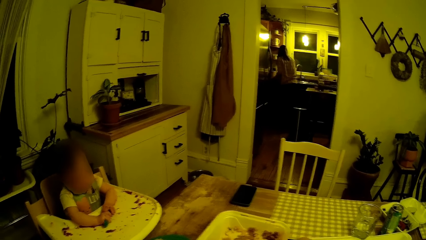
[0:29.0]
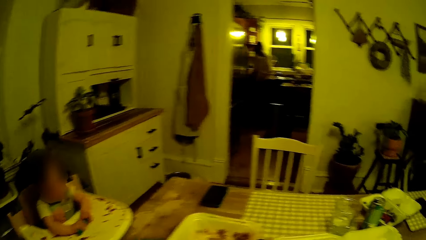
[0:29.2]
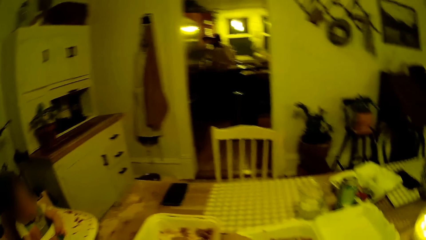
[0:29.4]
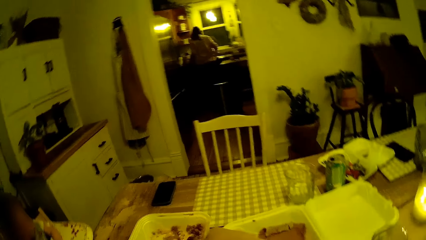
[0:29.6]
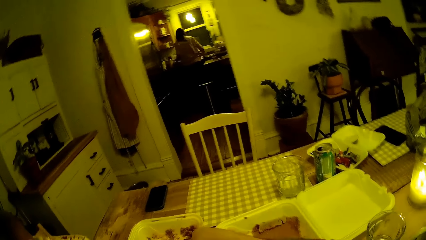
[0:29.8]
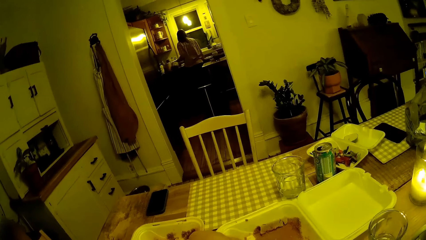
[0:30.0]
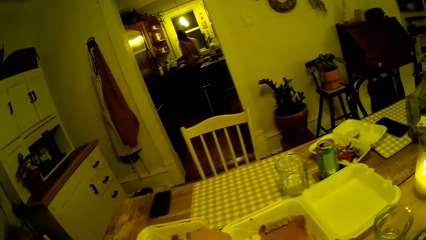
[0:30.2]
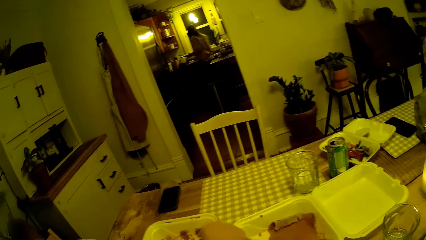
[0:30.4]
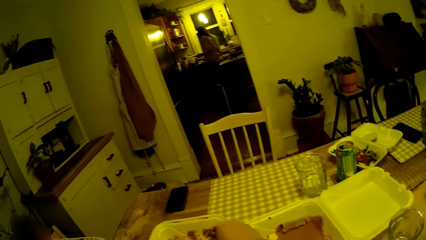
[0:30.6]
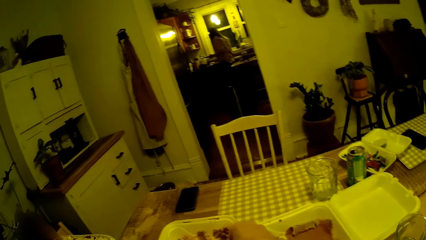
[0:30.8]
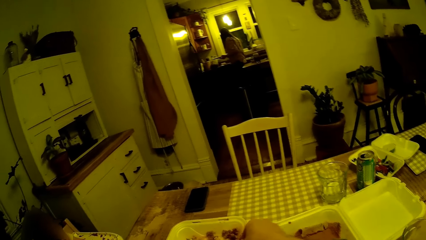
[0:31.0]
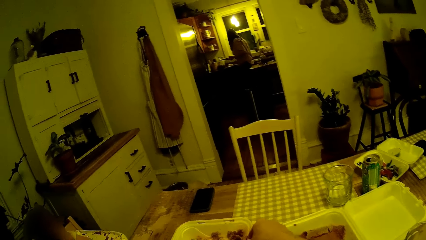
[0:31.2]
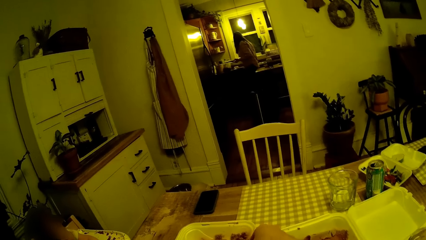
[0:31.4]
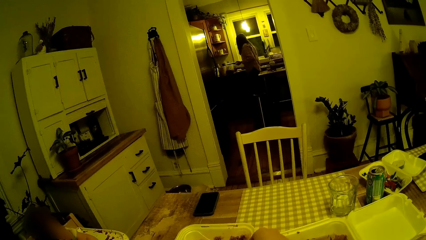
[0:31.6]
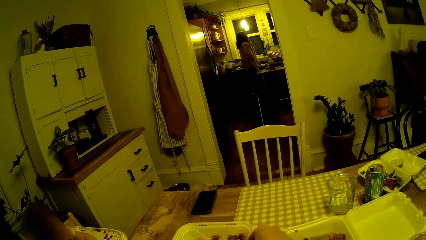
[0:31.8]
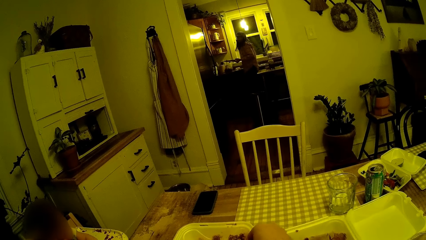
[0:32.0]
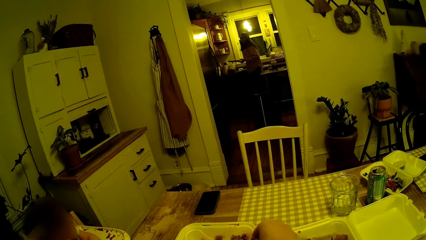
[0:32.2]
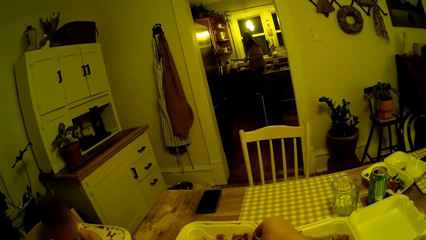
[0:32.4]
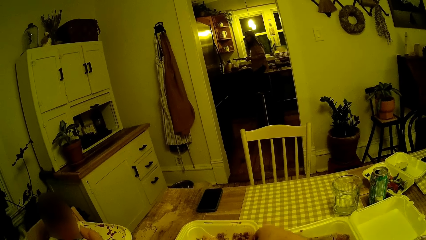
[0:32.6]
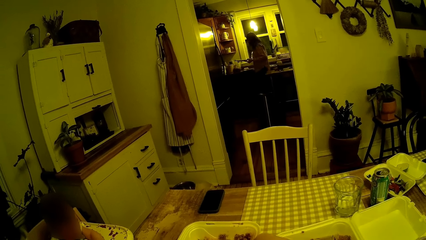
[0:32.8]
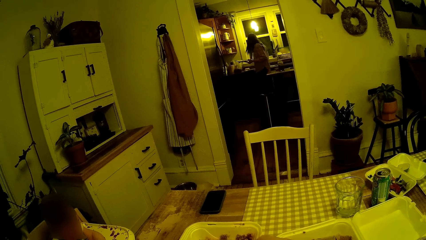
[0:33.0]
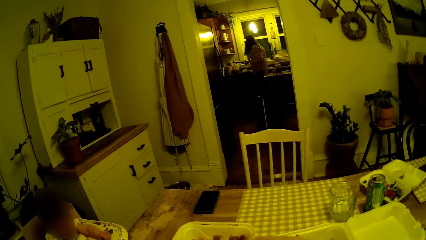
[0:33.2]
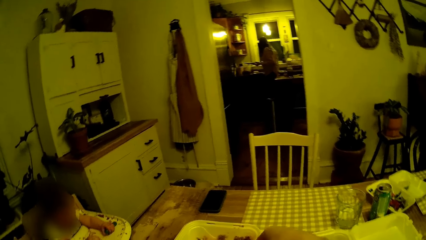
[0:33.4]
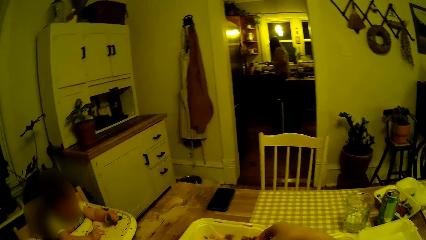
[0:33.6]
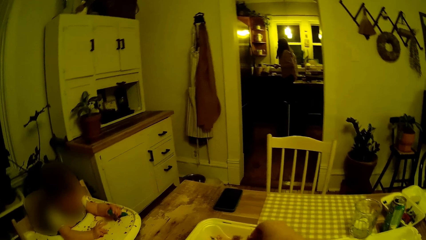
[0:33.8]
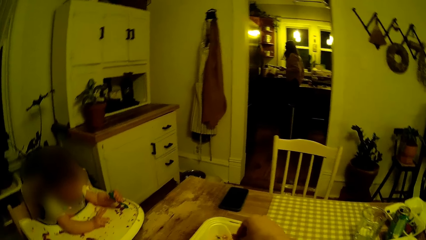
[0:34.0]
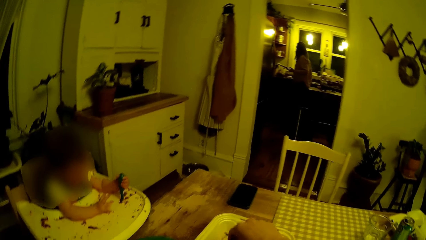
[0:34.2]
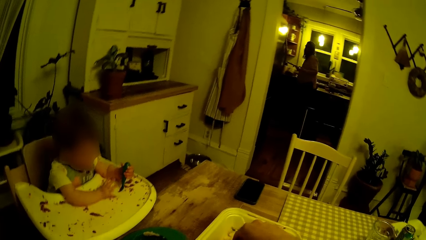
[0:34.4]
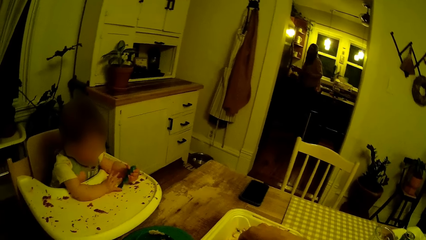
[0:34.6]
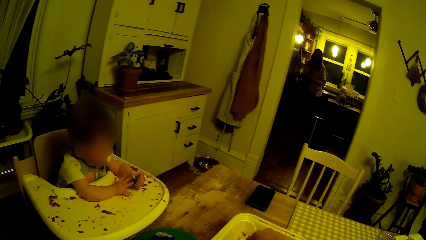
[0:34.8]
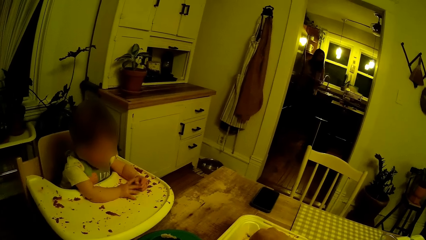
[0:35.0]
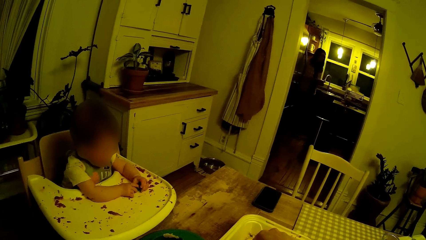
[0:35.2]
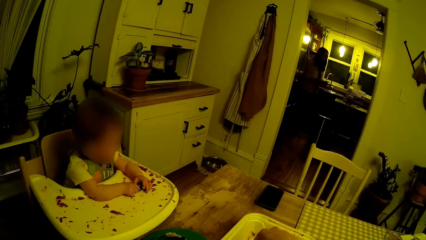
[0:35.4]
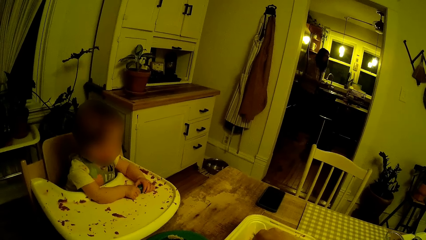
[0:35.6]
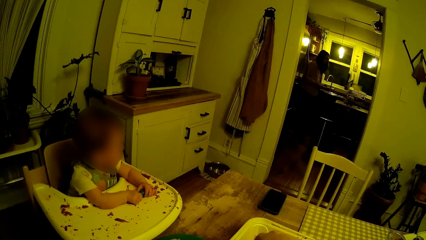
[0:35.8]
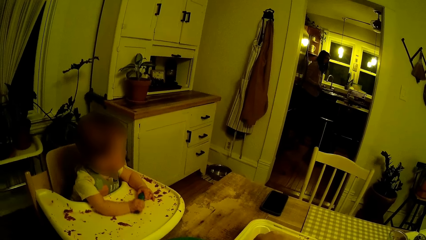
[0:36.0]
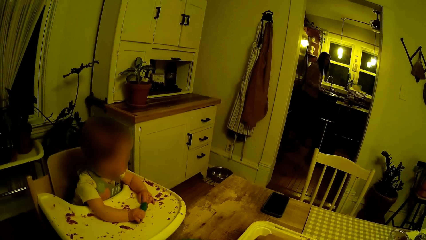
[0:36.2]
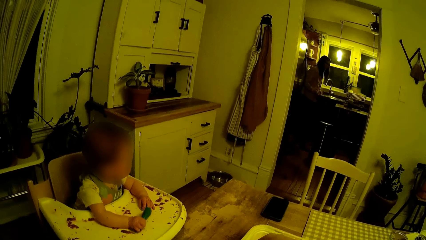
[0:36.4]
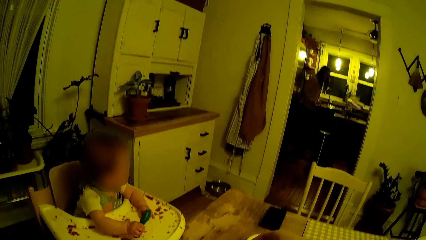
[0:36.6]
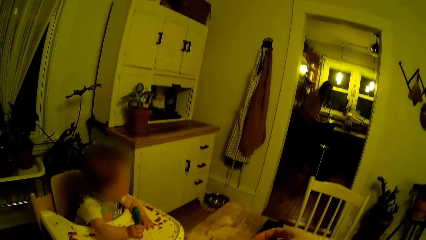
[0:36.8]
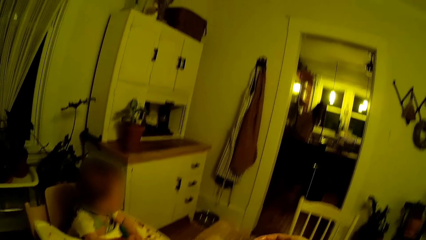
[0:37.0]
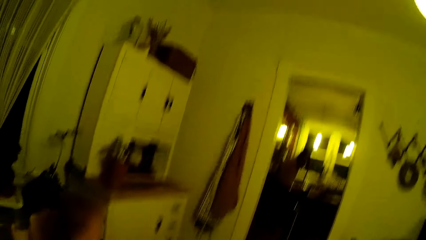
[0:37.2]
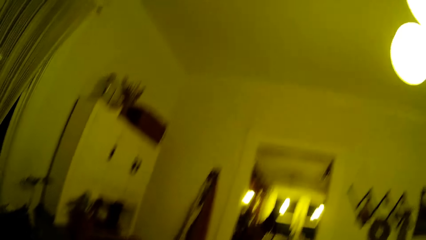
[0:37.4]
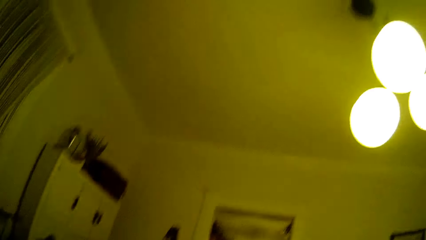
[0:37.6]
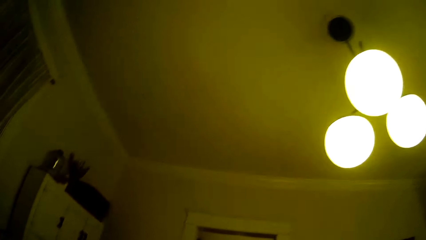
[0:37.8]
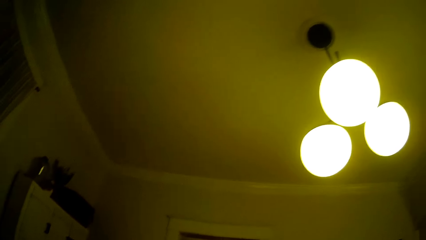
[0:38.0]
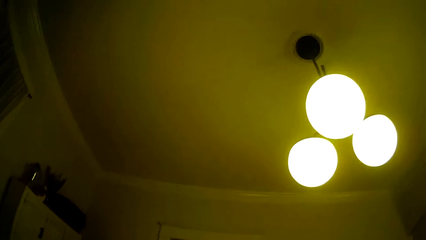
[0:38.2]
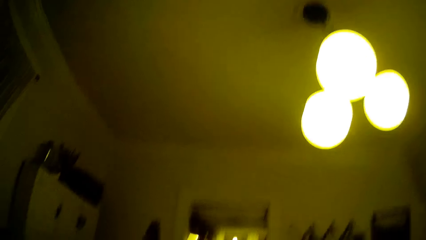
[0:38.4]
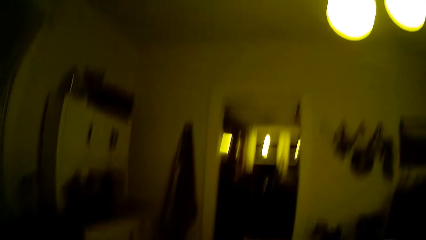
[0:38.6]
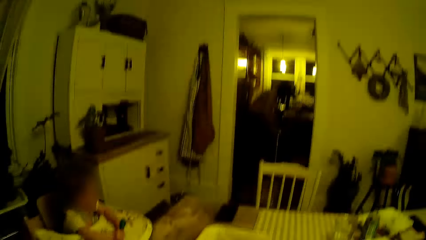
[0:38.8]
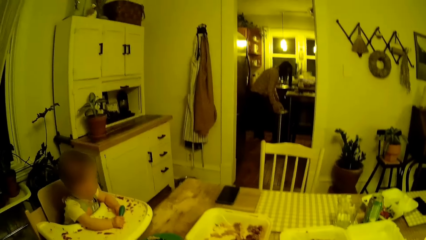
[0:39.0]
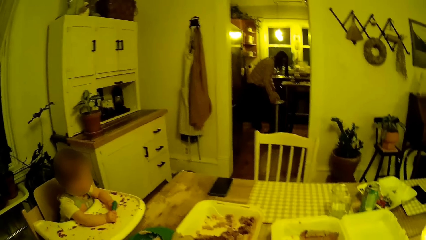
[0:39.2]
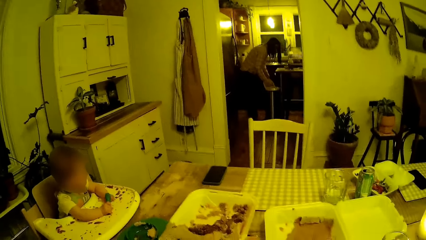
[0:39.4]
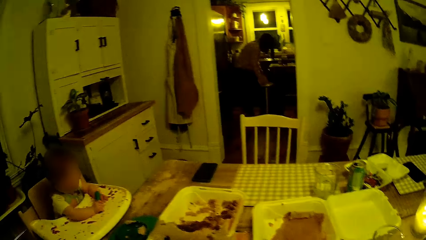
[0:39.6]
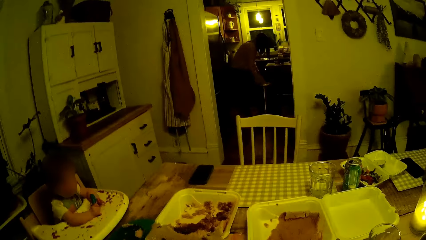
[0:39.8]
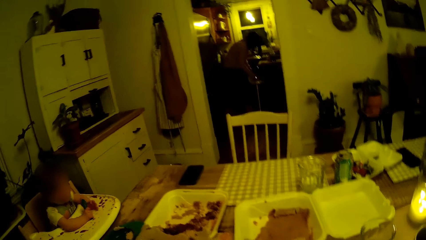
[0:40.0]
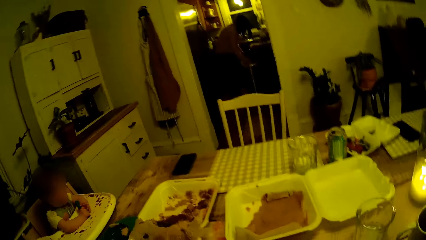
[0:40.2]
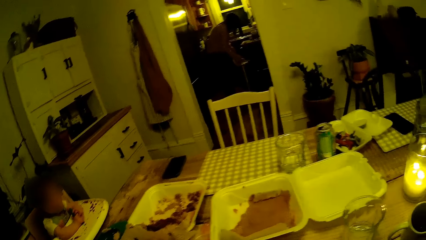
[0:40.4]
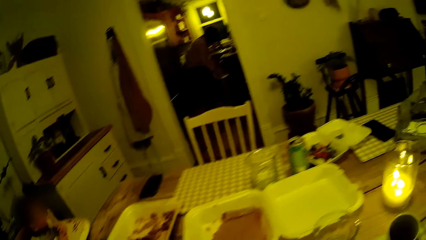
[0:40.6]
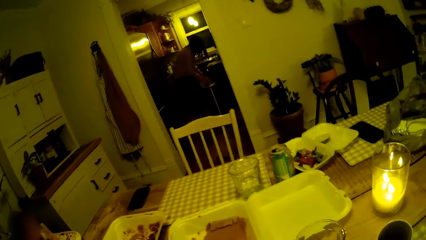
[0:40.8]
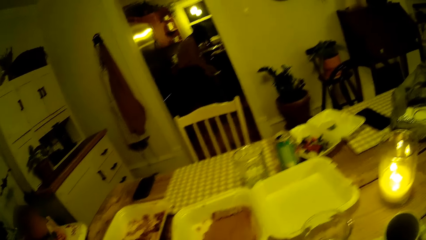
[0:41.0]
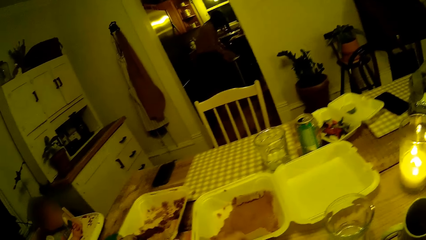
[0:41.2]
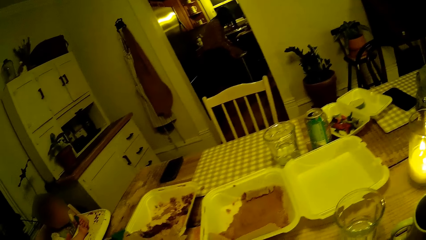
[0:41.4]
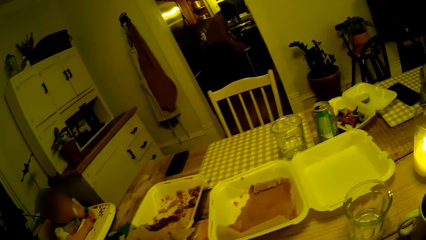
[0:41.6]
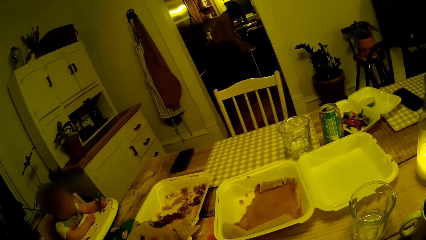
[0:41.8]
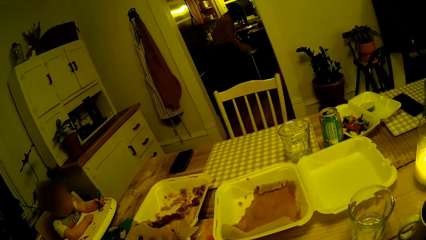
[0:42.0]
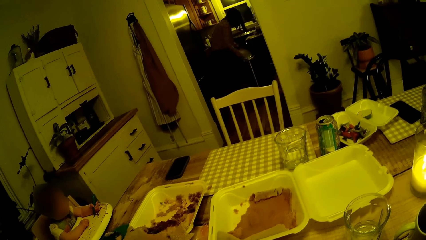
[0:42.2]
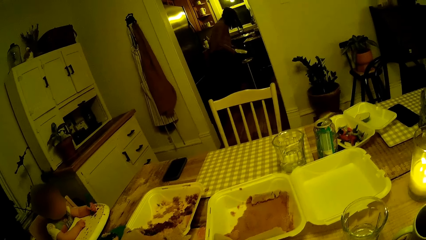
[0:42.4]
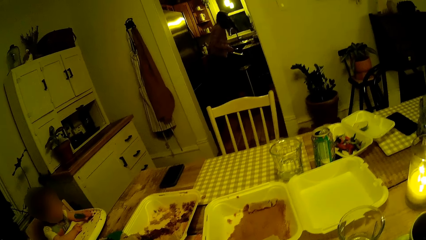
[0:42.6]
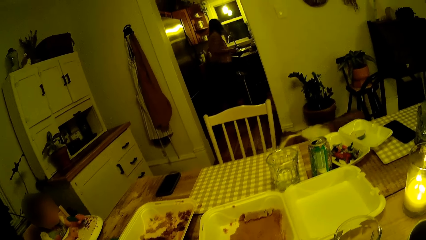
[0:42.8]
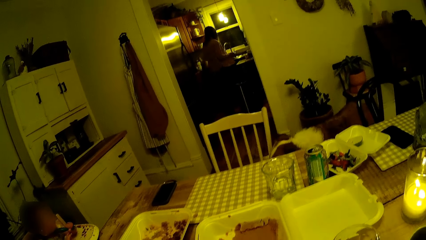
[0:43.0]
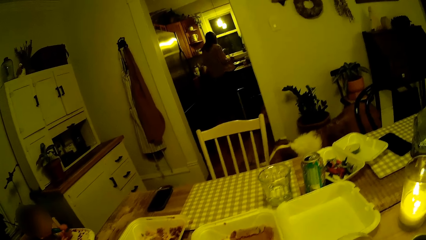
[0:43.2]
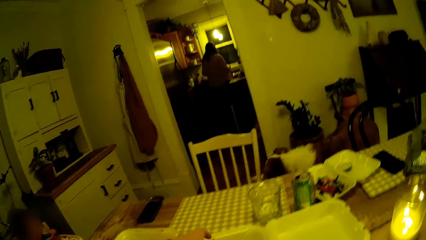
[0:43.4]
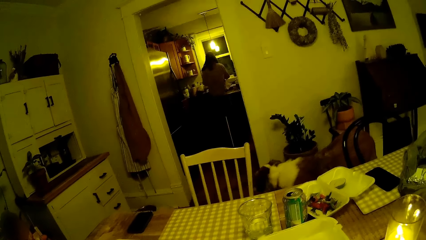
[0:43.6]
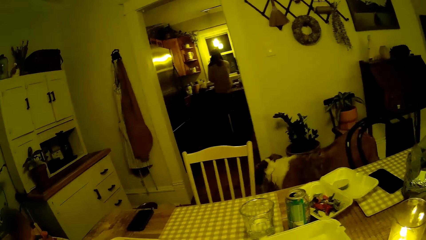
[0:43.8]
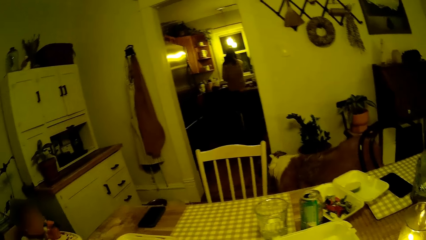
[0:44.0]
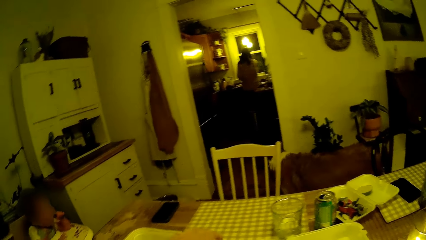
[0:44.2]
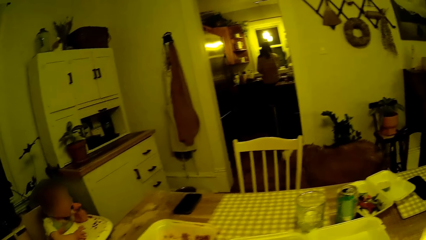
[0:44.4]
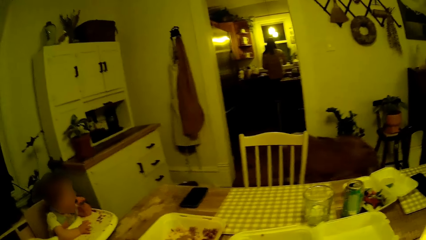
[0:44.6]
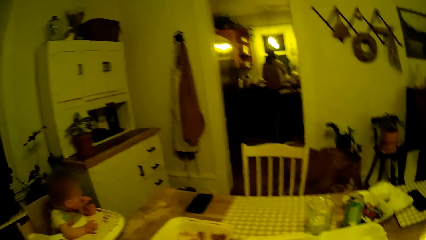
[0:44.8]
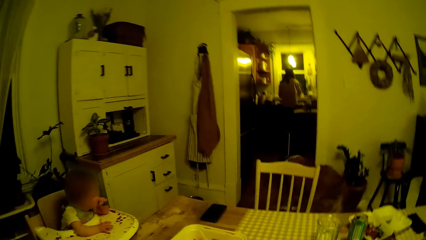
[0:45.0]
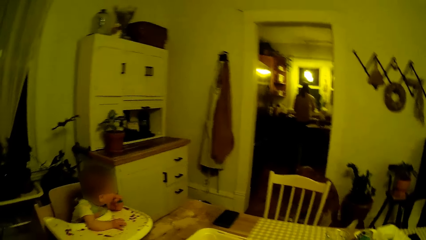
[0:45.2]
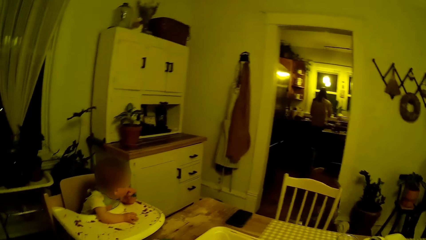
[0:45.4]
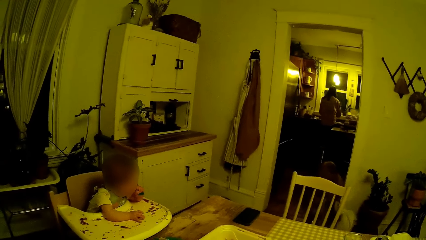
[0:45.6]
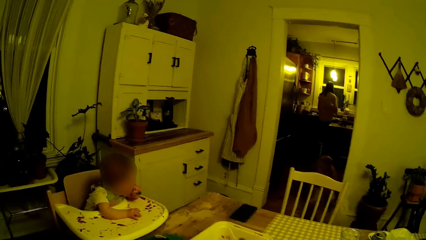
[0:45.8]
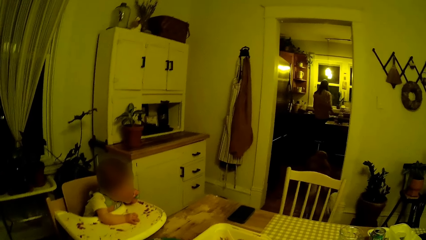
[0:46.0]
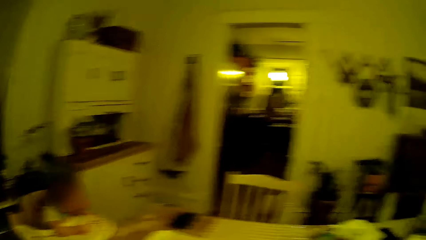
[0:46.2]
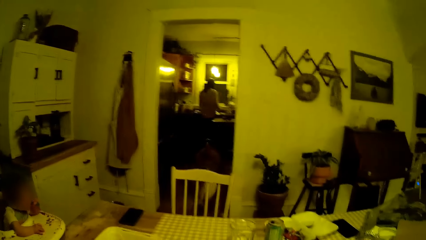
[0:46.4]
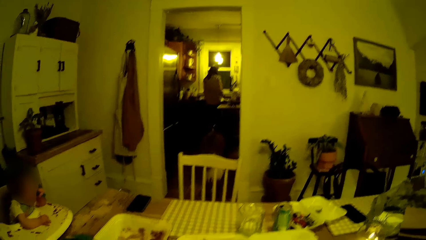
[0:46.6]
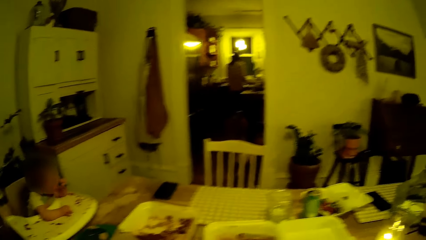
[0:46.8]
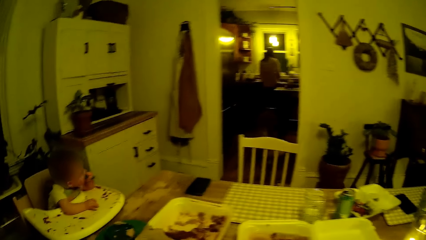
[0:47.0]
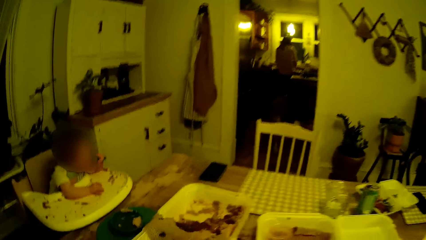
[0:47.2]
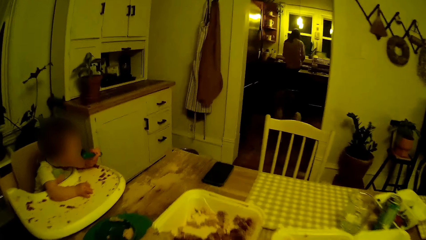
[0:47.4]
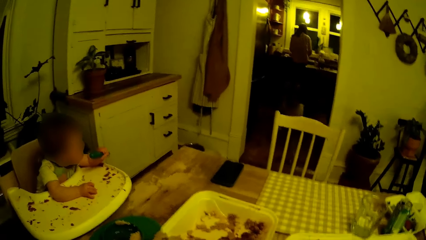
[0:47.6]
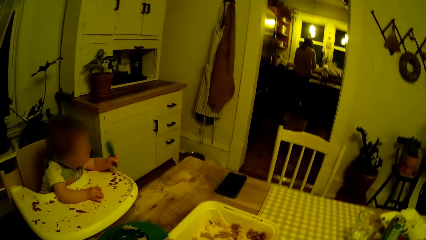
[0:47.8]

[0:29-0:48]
The camera wearer picks food from the styrofoam pack on the dining table with his right hand. A dog walks out of the dining into the kitchen.
